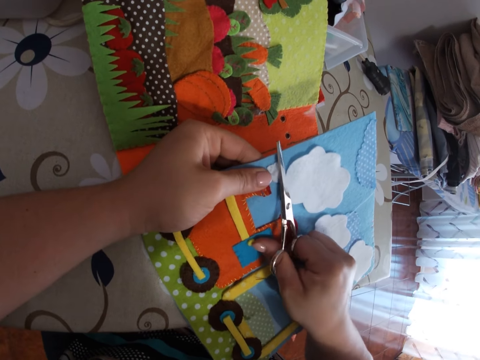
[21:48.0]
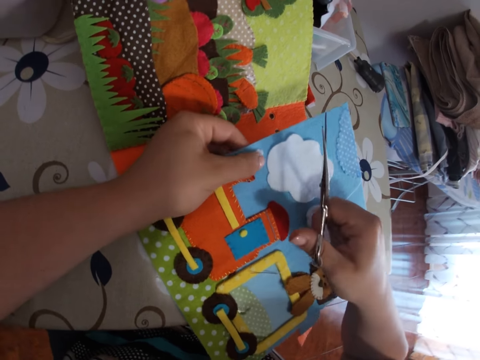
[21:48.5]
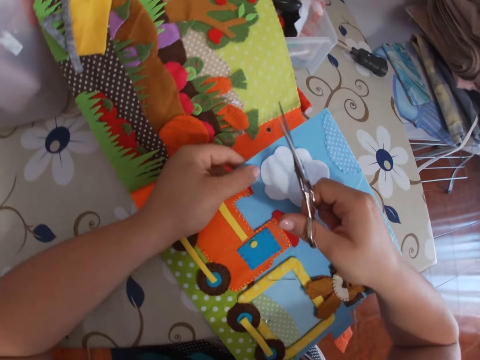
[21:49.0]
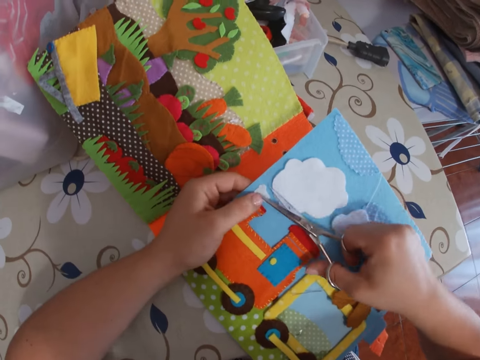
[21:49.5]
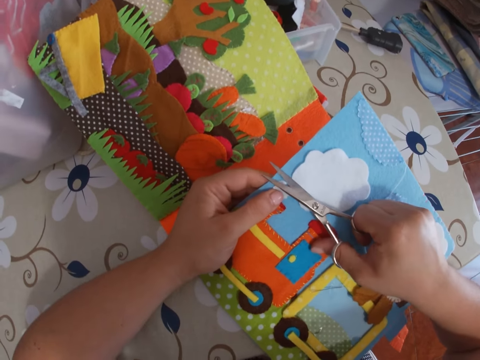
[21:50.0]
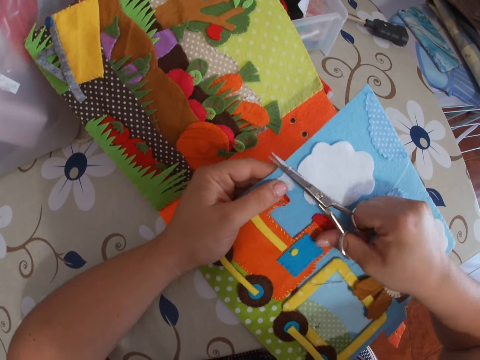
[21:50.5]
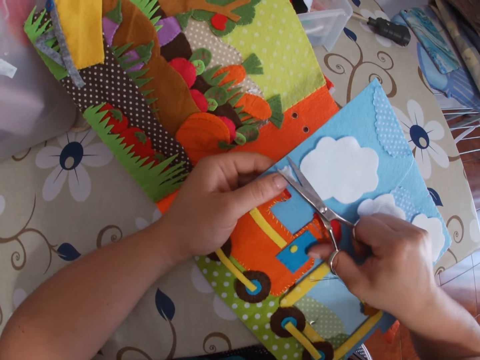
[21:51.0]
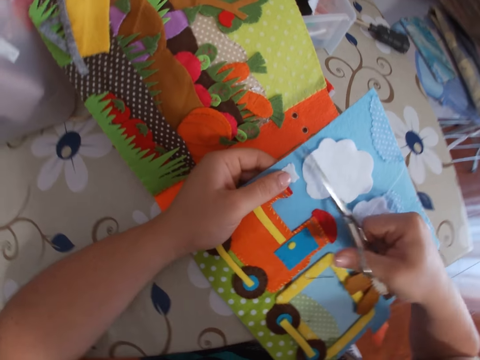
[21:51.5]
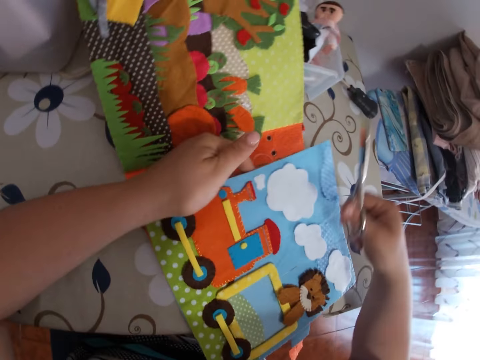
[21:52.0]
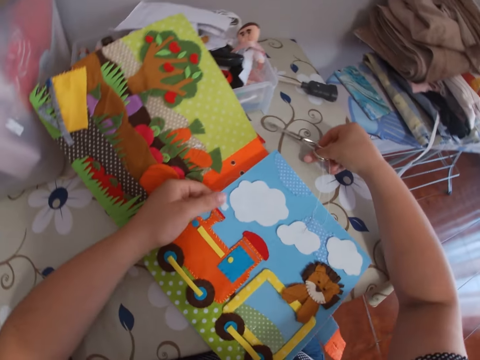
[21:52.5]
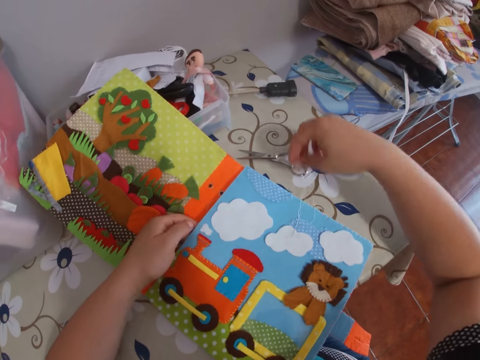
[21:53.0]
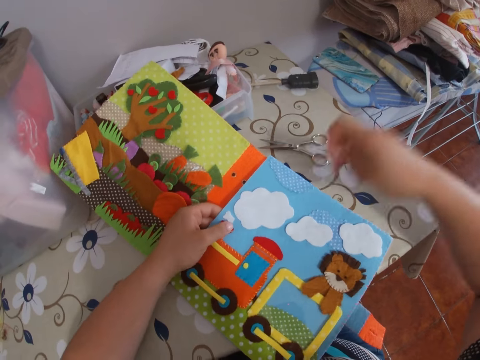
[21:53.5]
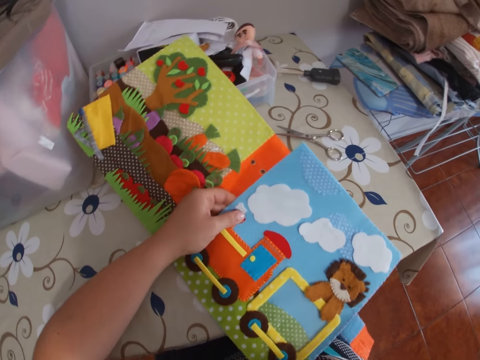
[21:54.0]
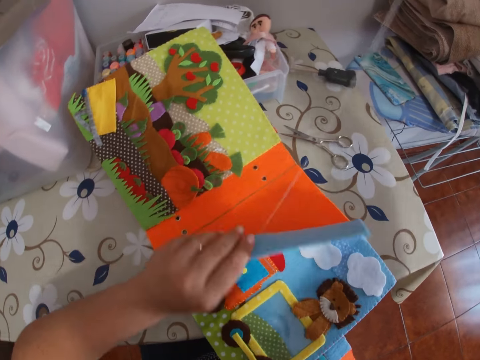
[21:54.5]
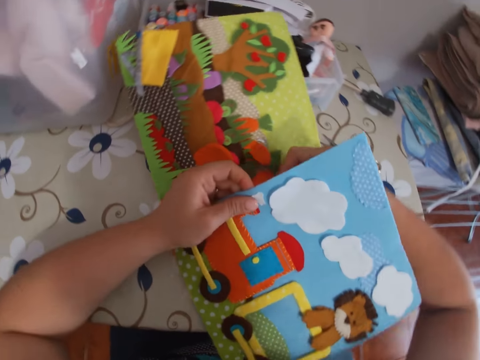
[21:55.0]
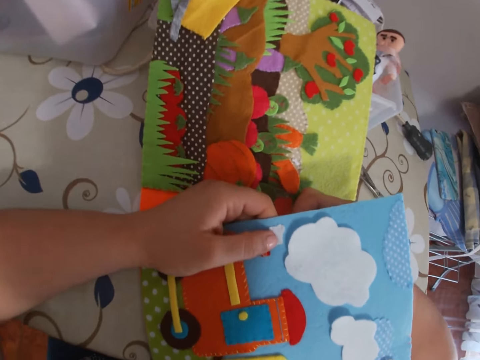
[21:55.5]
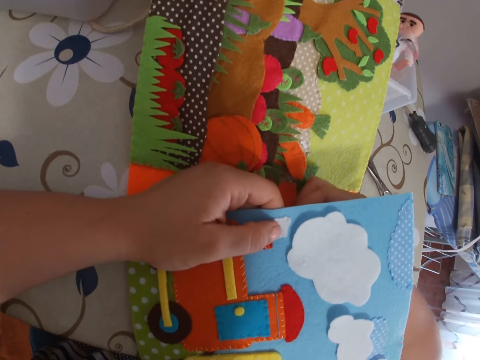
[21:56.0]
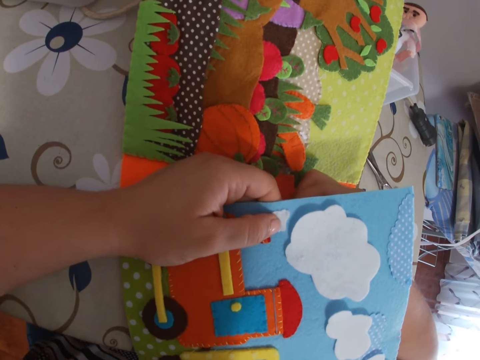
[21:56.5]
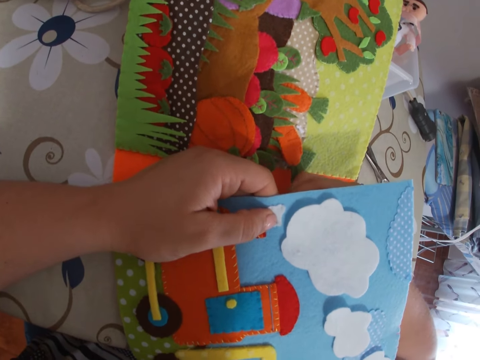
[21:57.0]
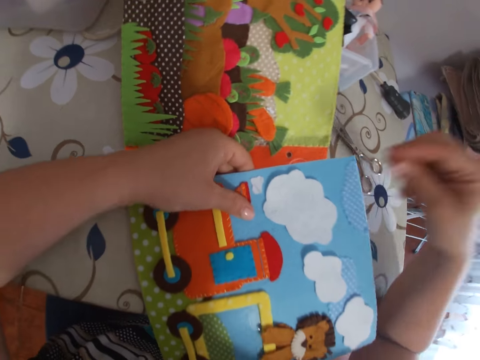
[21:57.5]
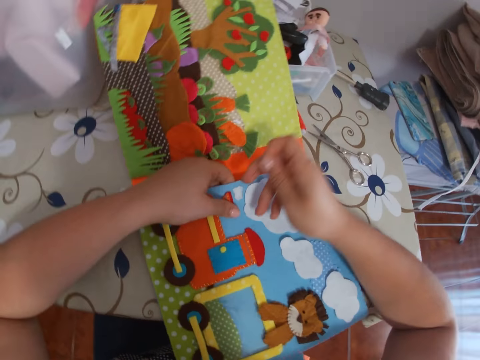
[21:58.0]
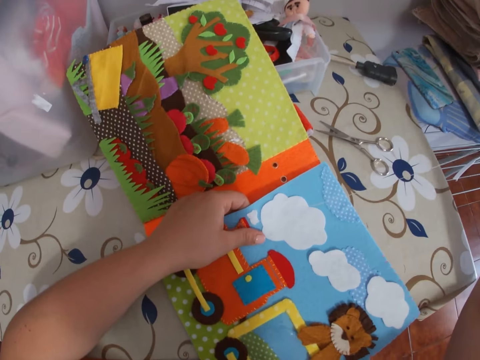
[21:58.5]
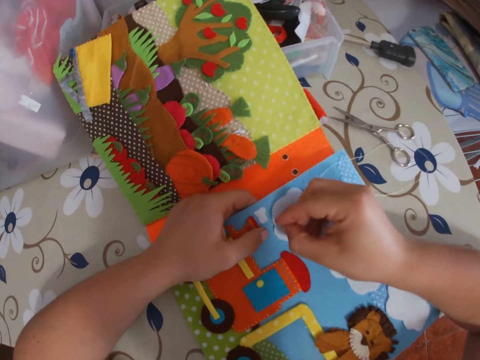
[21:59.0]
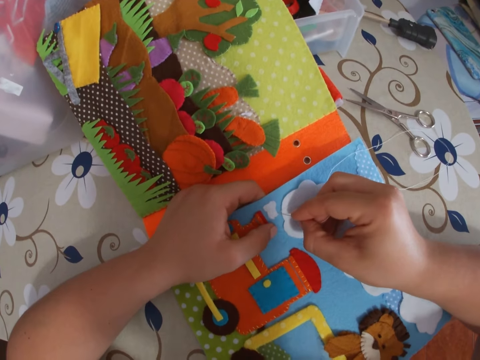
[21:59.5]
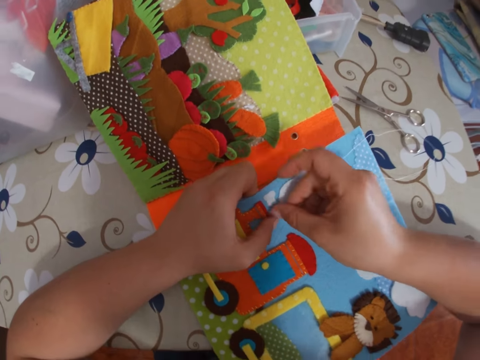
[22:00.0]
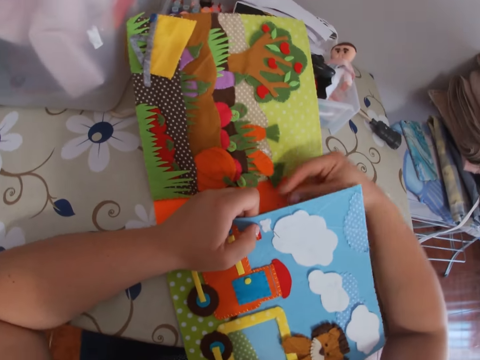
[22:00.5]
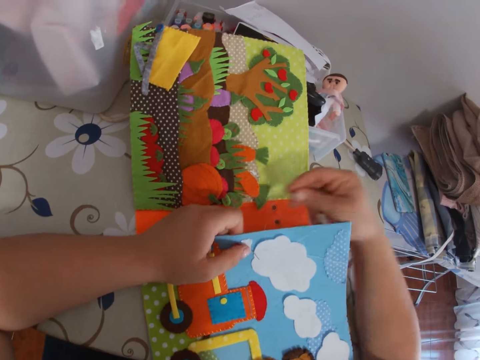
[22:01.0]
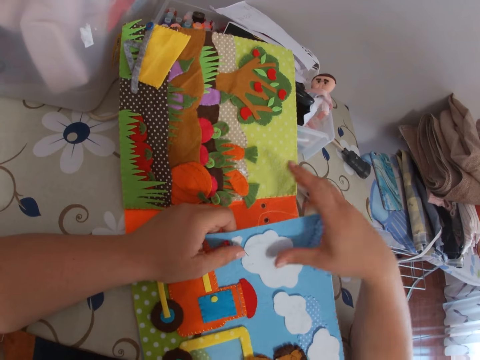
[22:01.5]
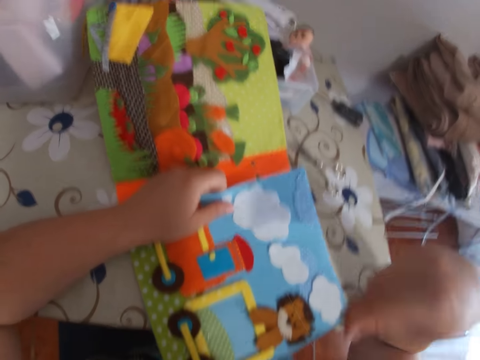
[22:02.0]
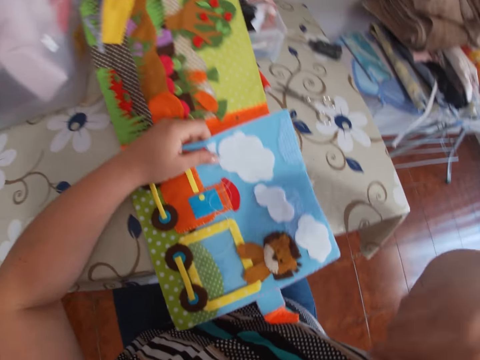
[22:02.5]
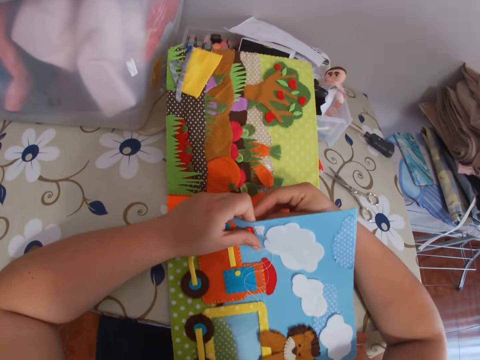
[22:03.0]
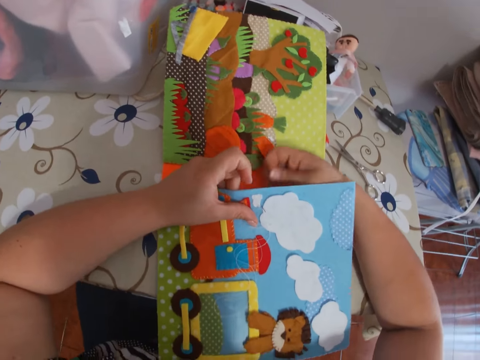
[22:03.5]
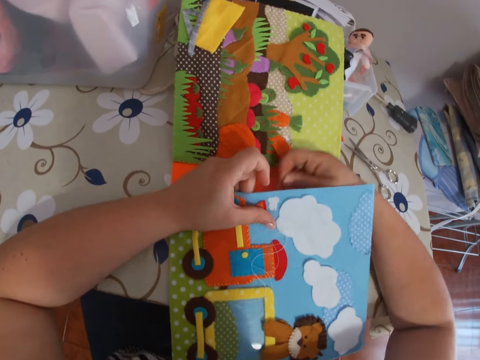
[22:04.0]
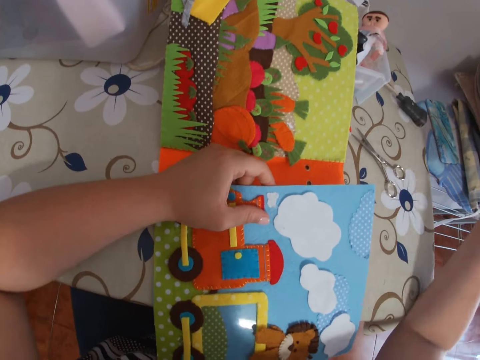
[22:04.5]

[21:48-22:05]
The camera wearer feels the fabric. She cuts the fabric on the paper book. She feels the fabric. She places the scissors on the table. She picks up the thread on the cardboard with her right hand. She lifts up a page of the paper group. She sticks a needle with thread on the paper. She sews the cardboard with the needle. She pulls the needle with thread through the paper with her right hand. She sticks the needle with thread on the paper. She sews the cardboard with the needle. She pulls the needle with thread through the paper with her right hand. She adjusts the thread.

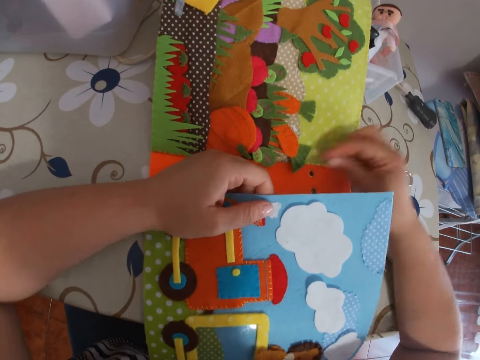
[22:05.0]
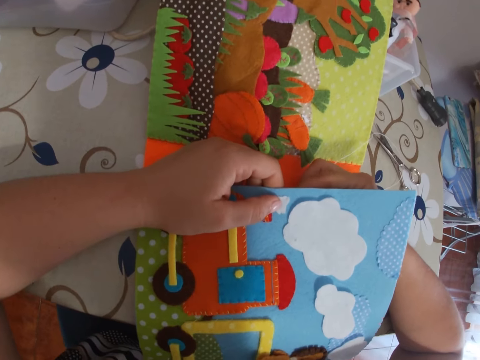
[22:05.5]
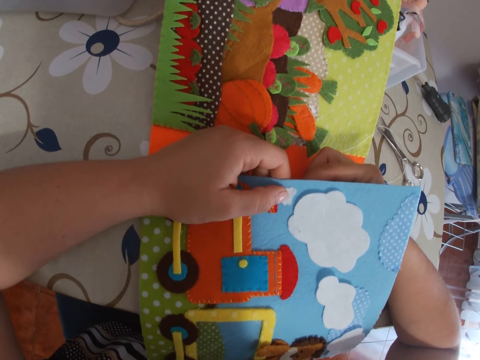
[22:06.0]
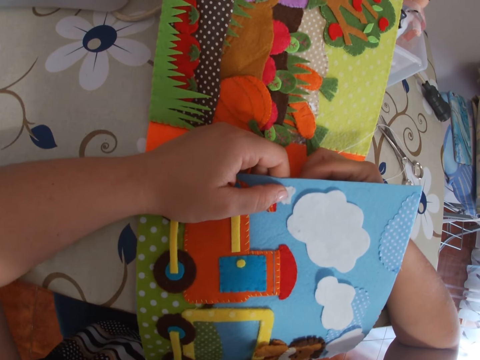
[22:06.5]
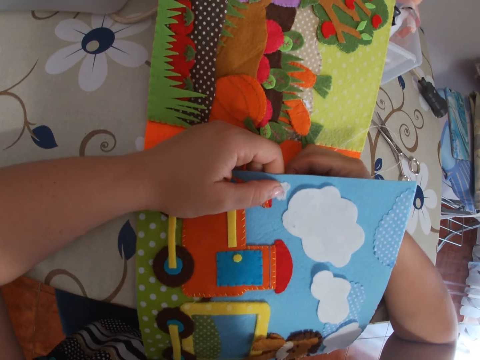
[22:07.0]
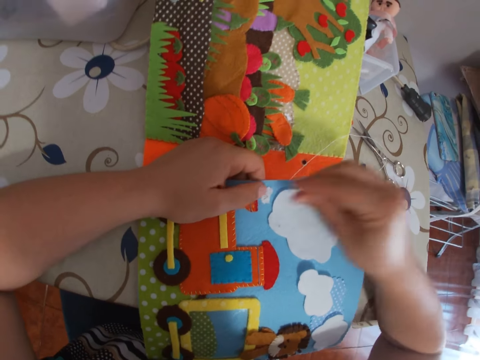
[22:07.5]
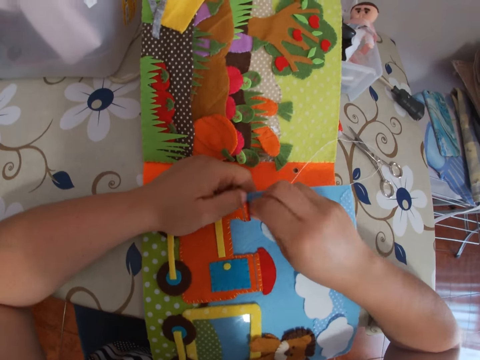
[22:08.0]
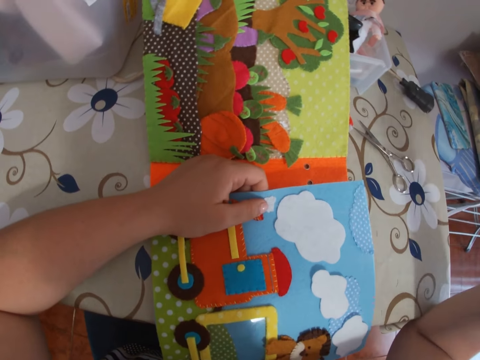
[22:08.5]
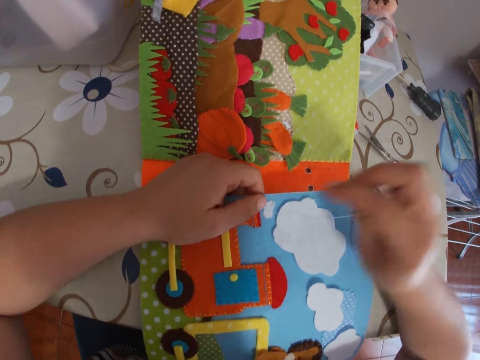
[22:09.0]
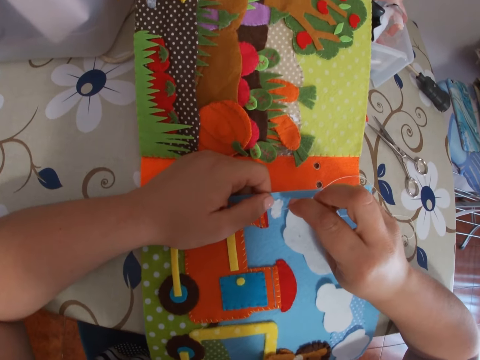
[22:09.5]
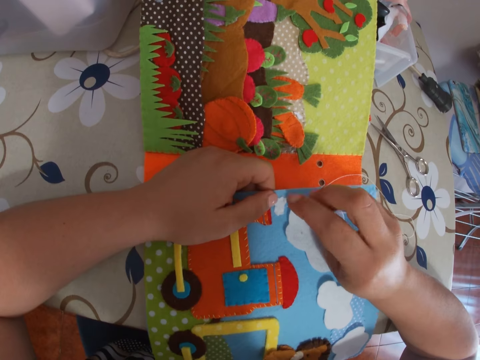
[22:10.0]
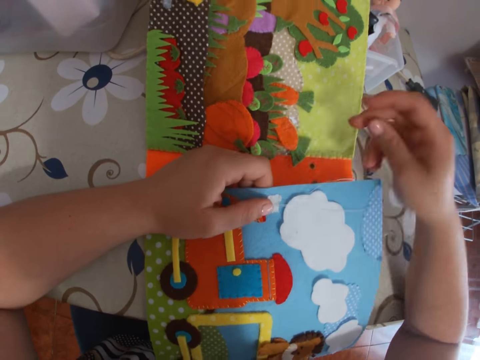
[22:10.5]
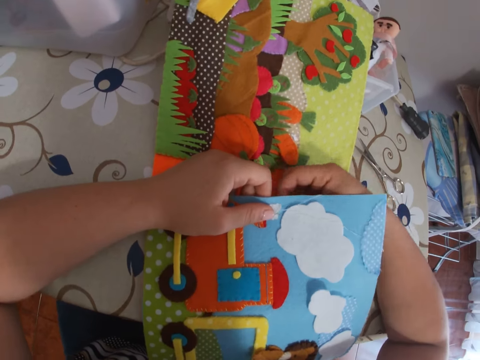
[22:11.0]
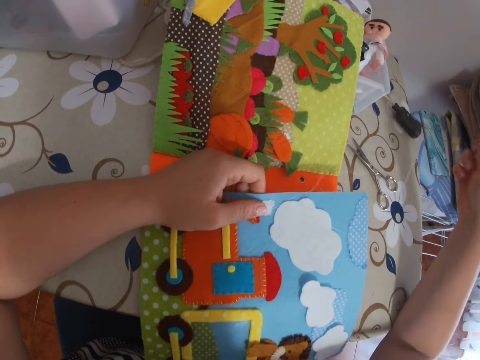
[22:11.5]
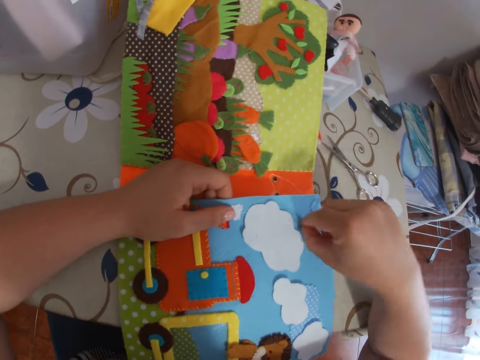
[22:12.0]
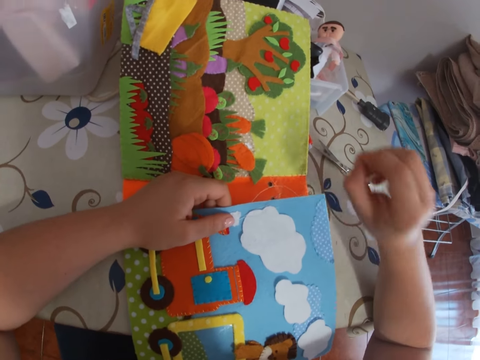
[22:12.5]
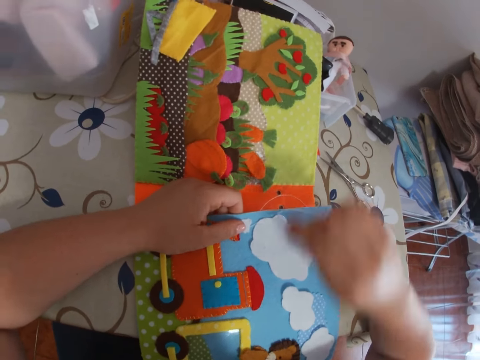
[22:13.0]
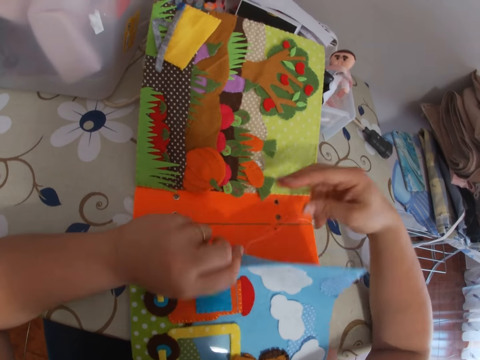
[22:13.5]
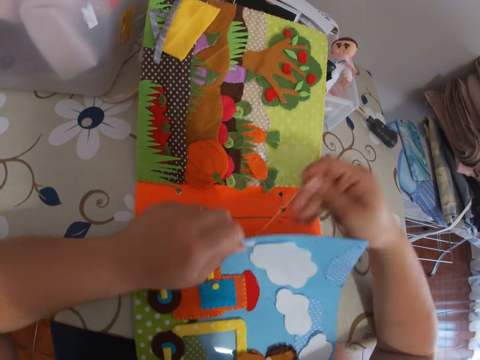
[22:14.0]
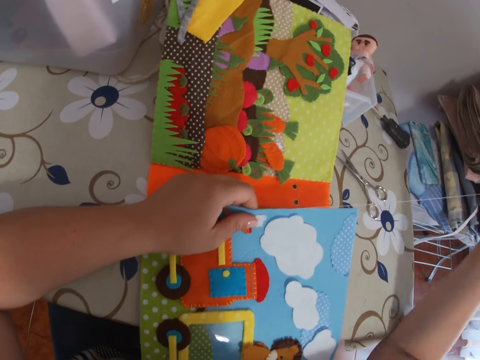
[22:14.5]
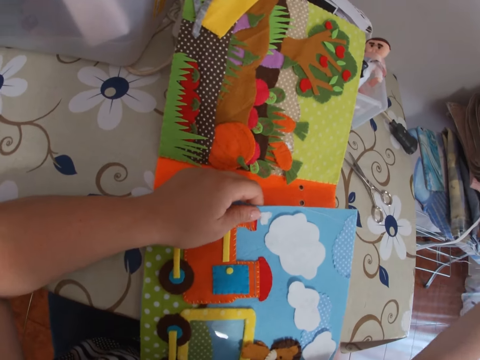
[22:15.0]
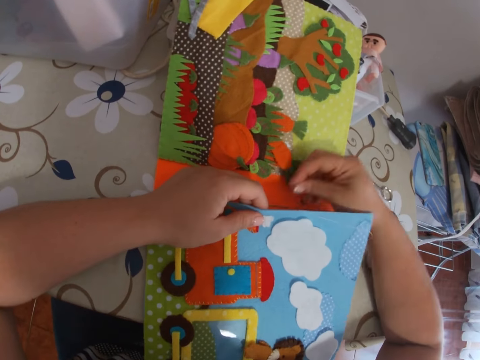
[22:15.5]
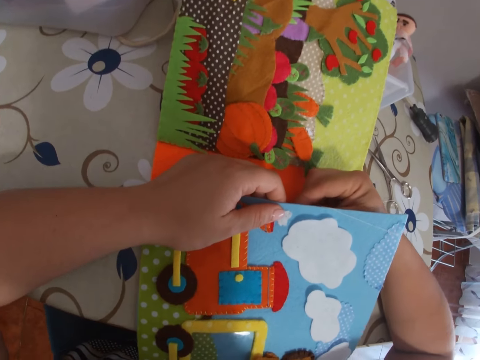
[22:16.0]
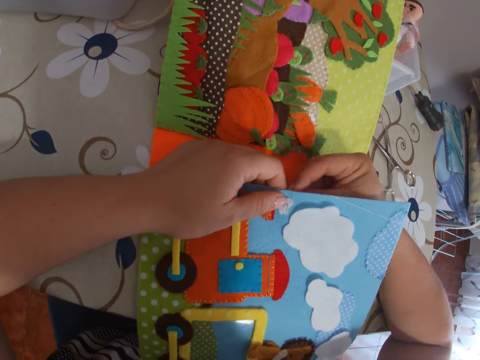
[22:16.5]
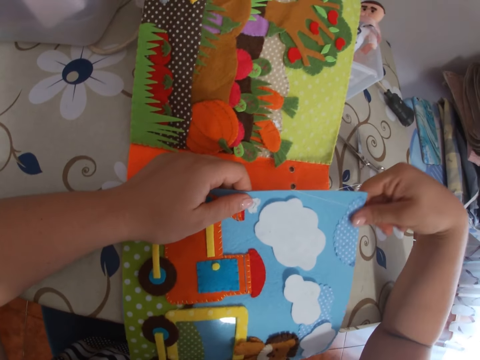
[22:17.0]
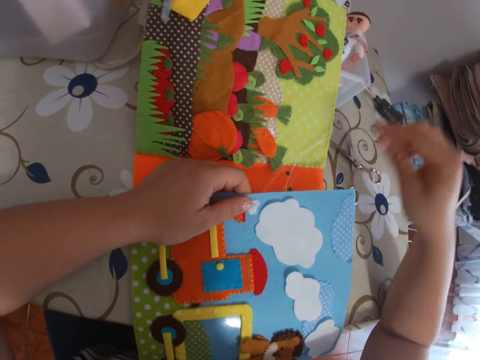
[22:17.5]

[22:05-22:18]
The camera wearer sticks a needle with thread on the paper. She sews the cardboard with the needle. She pulls the needle with thread through the paper with her right hand. She sticks the needle with thread on the paper. She sews the cardboard with the needle. She pulls the needle with thread through the paper with her right hand. She adjusts the thread. She pulls the needle with thread through the paper. She sticks the needle with thread on the paper. She sews the cardboard with the needle. She adjusts the thread.
